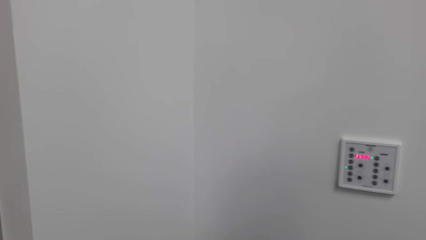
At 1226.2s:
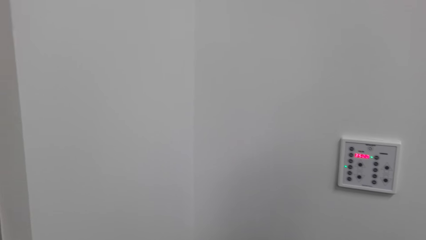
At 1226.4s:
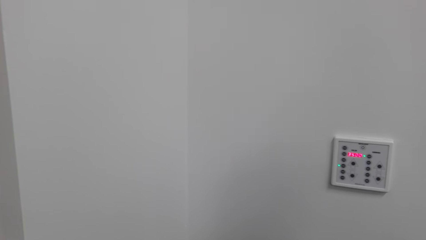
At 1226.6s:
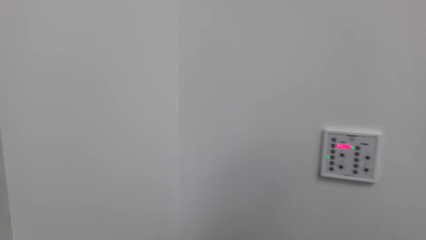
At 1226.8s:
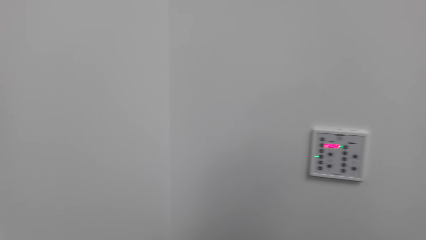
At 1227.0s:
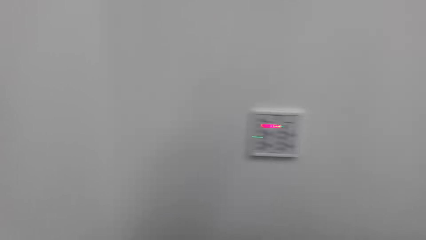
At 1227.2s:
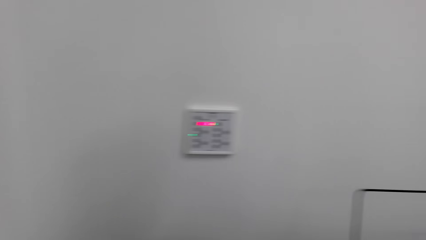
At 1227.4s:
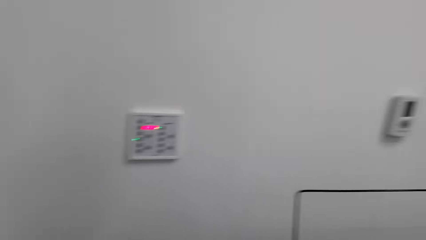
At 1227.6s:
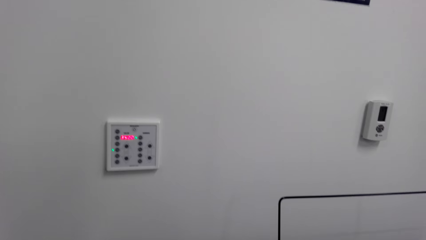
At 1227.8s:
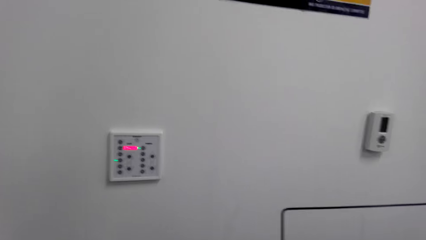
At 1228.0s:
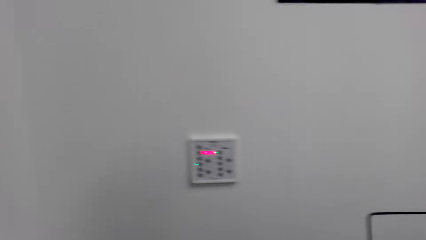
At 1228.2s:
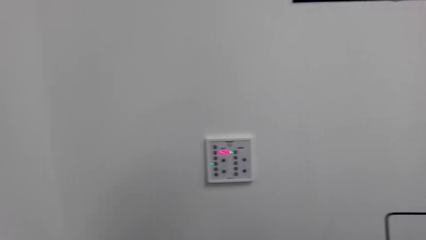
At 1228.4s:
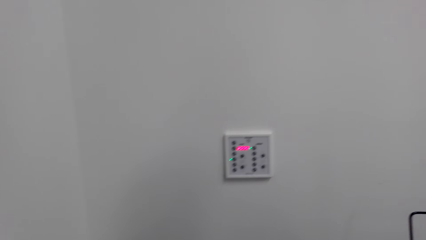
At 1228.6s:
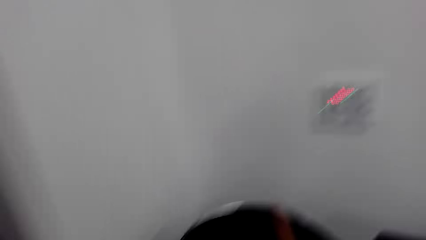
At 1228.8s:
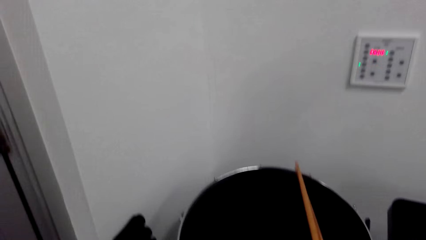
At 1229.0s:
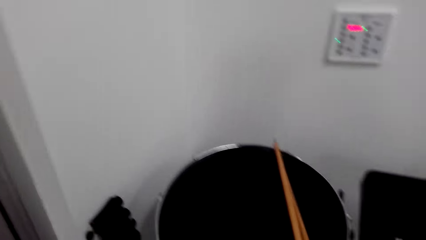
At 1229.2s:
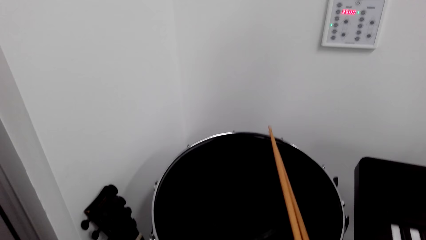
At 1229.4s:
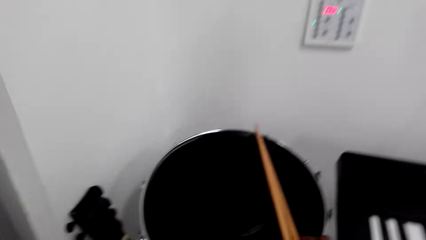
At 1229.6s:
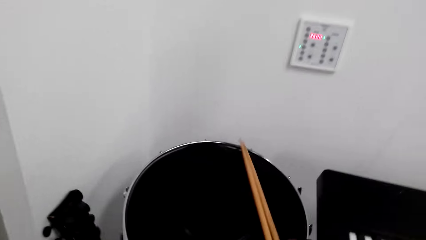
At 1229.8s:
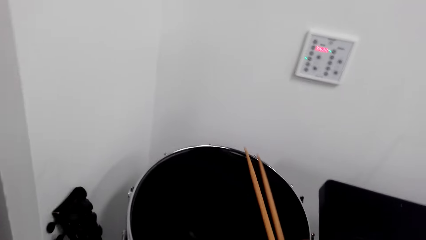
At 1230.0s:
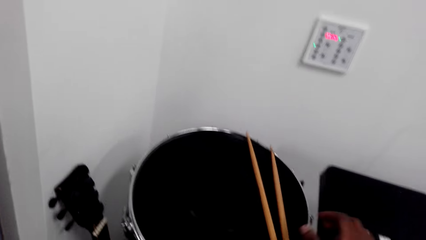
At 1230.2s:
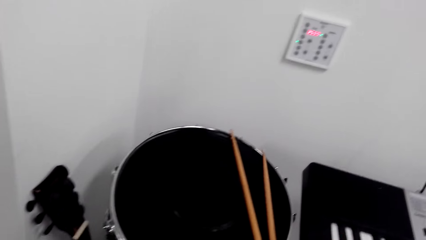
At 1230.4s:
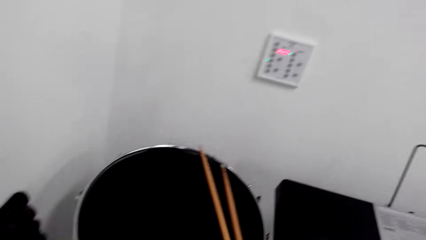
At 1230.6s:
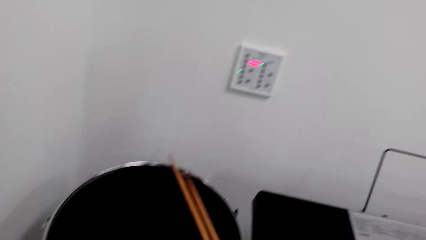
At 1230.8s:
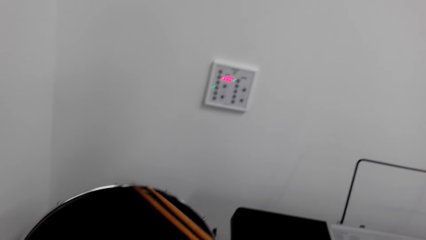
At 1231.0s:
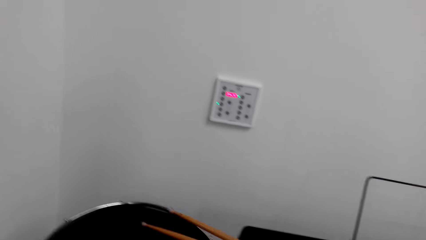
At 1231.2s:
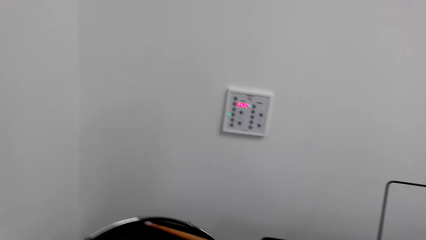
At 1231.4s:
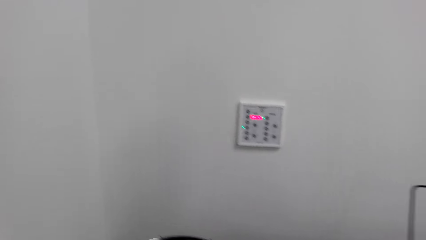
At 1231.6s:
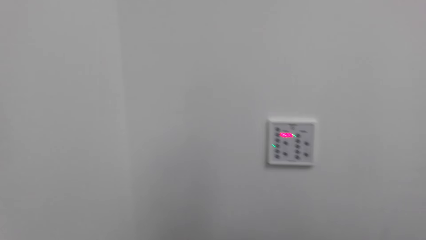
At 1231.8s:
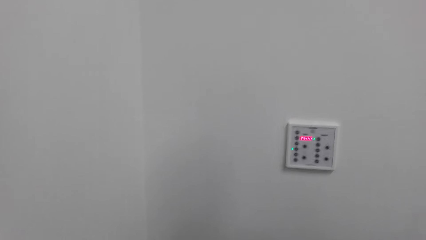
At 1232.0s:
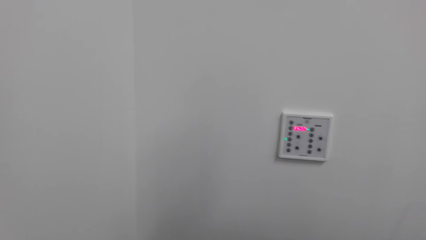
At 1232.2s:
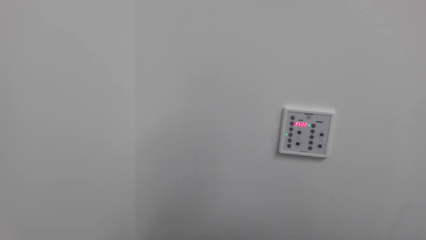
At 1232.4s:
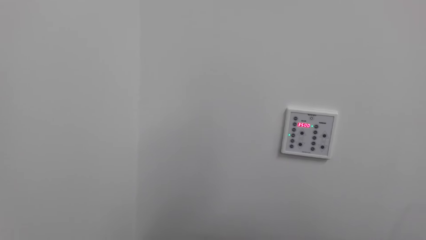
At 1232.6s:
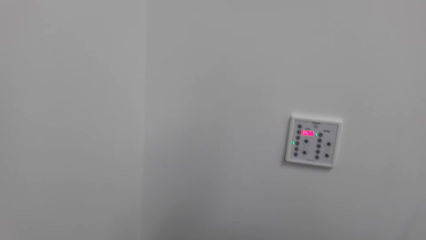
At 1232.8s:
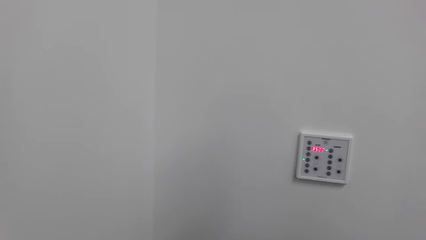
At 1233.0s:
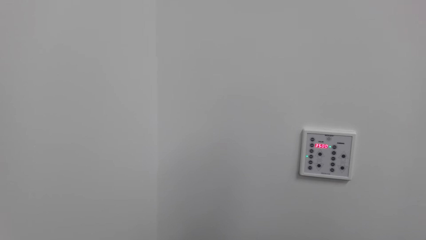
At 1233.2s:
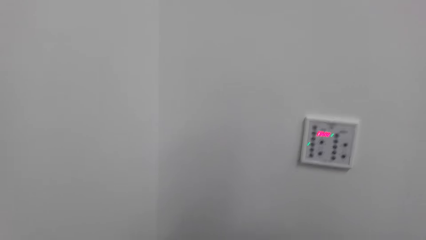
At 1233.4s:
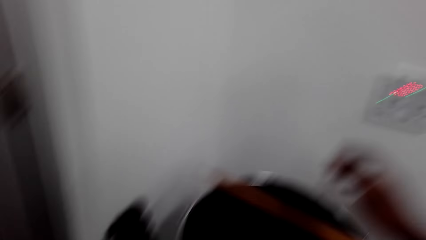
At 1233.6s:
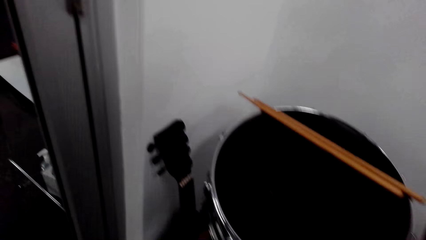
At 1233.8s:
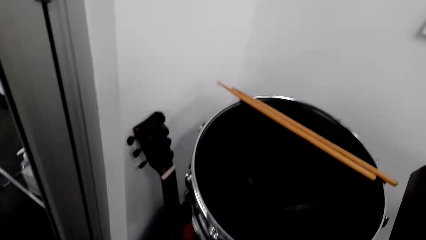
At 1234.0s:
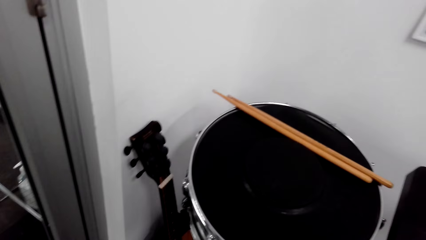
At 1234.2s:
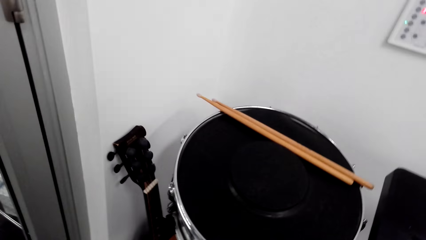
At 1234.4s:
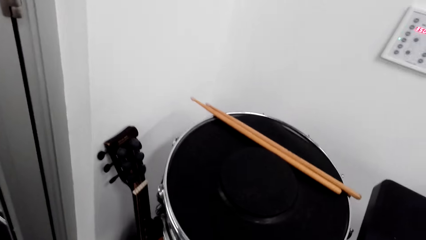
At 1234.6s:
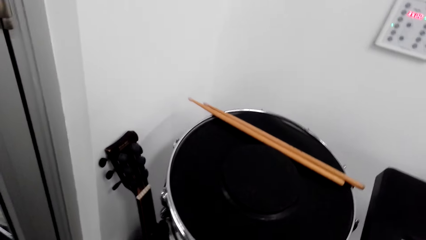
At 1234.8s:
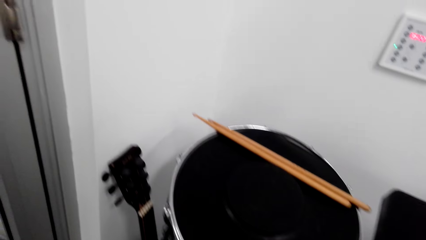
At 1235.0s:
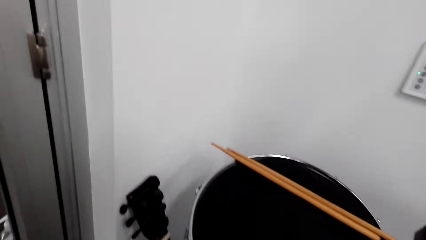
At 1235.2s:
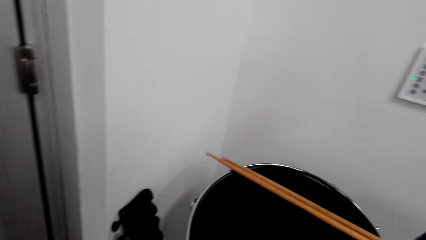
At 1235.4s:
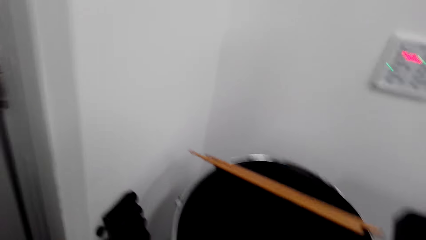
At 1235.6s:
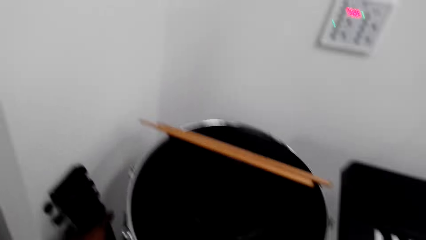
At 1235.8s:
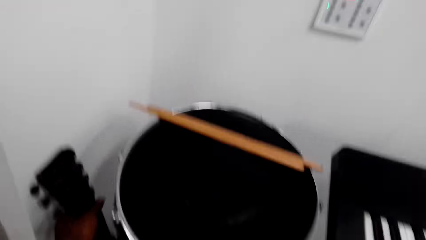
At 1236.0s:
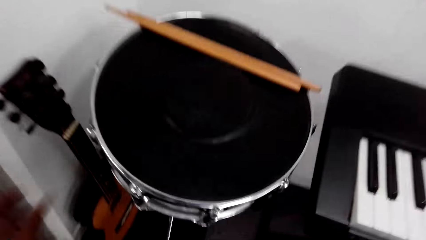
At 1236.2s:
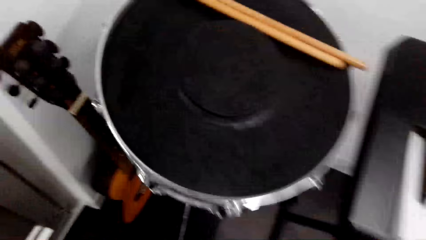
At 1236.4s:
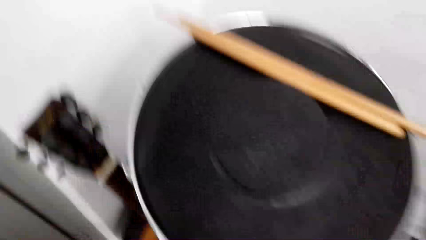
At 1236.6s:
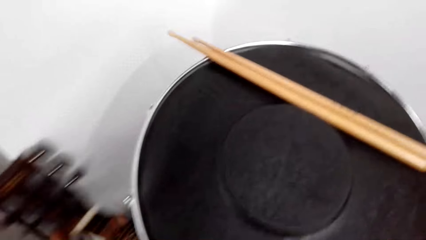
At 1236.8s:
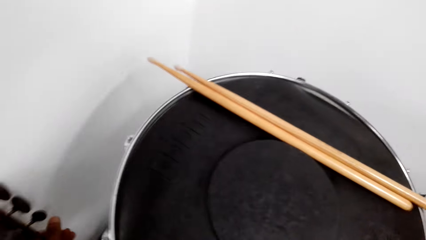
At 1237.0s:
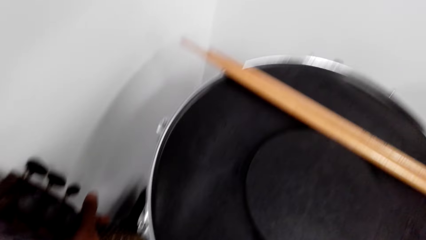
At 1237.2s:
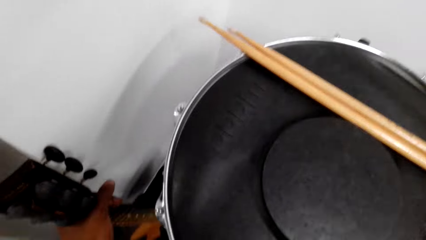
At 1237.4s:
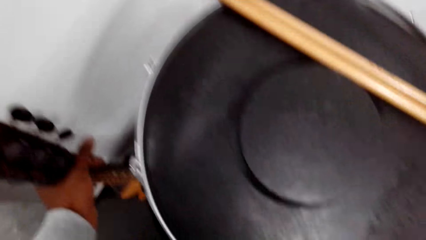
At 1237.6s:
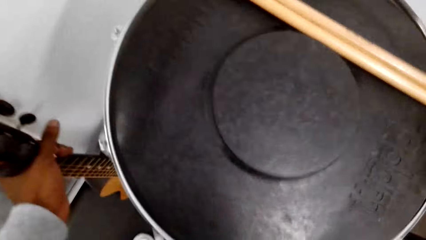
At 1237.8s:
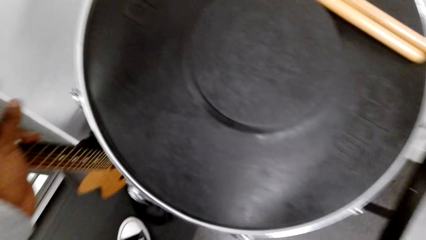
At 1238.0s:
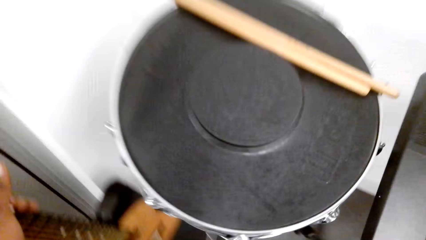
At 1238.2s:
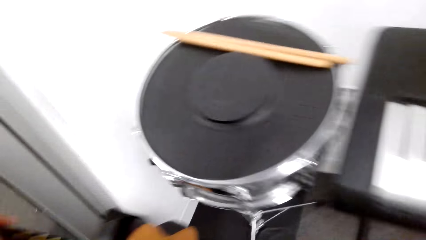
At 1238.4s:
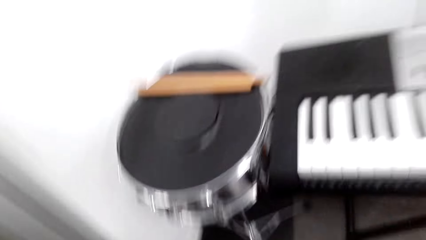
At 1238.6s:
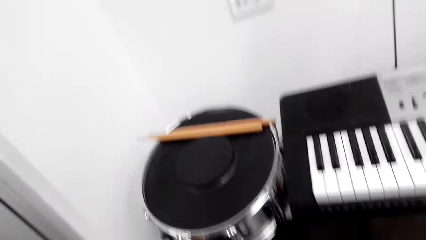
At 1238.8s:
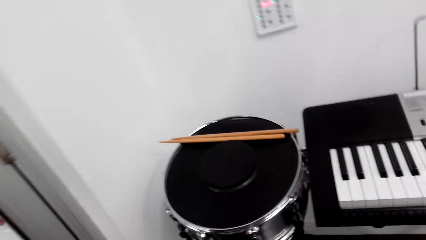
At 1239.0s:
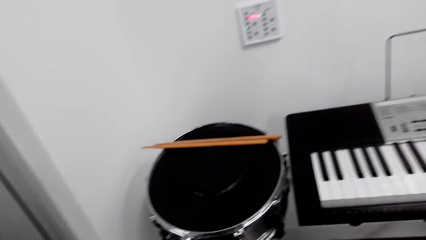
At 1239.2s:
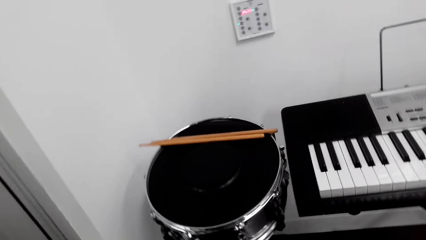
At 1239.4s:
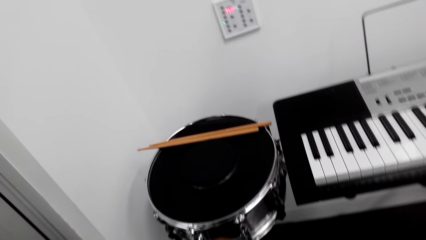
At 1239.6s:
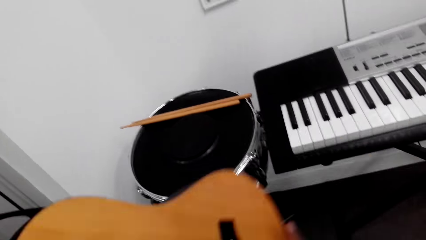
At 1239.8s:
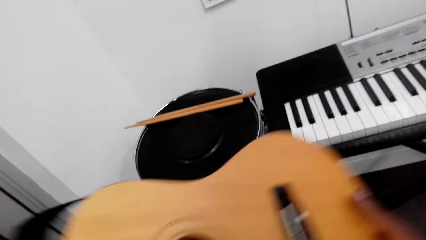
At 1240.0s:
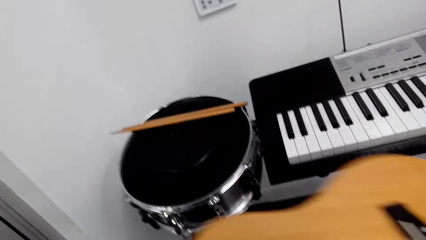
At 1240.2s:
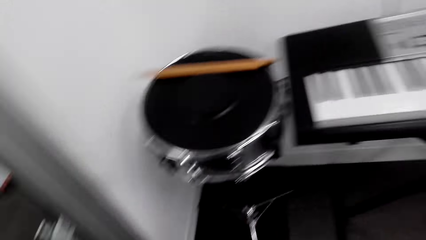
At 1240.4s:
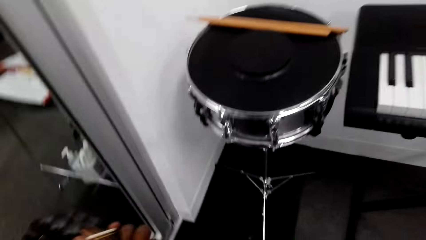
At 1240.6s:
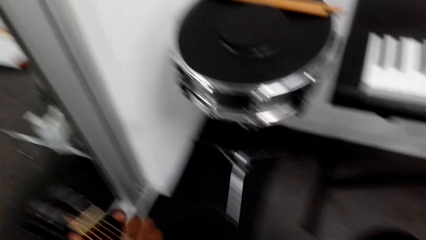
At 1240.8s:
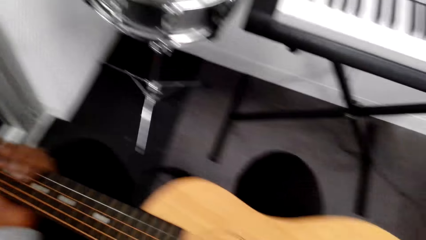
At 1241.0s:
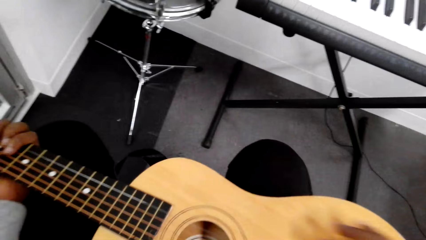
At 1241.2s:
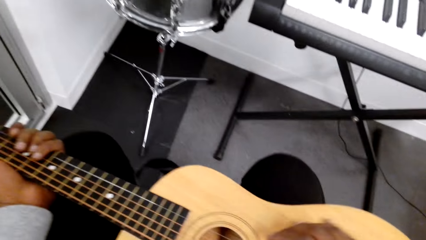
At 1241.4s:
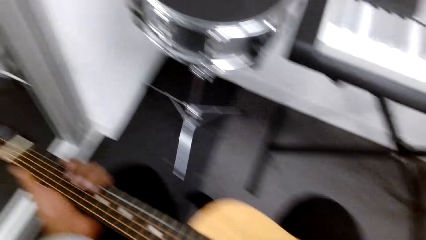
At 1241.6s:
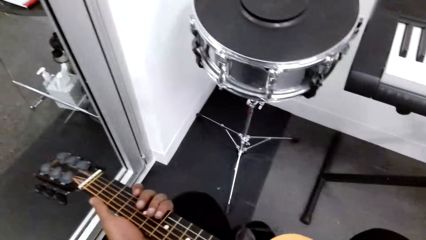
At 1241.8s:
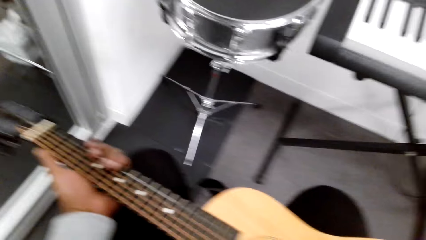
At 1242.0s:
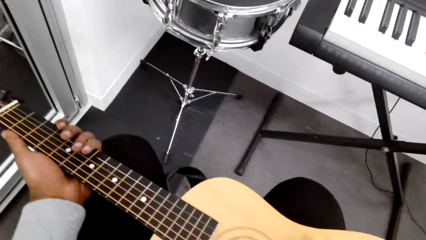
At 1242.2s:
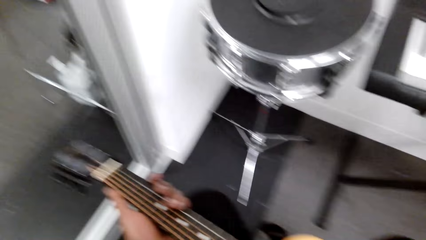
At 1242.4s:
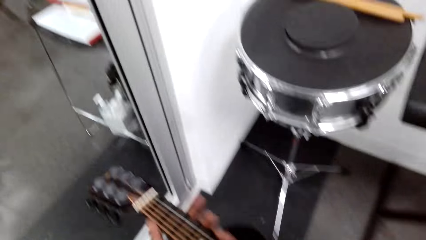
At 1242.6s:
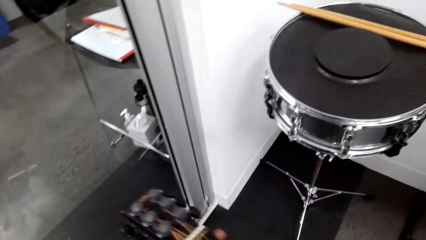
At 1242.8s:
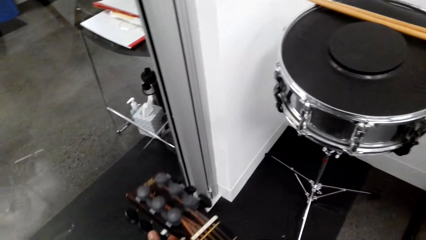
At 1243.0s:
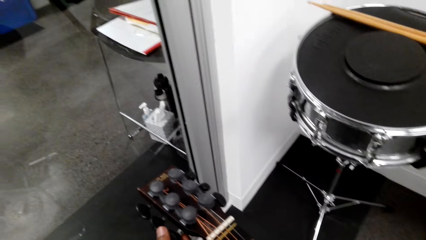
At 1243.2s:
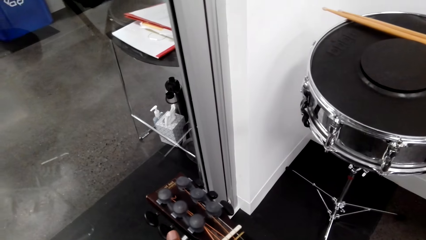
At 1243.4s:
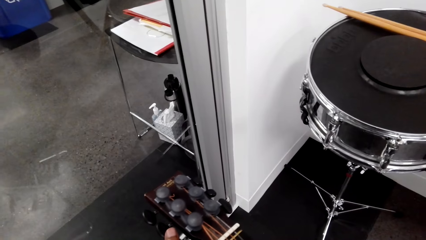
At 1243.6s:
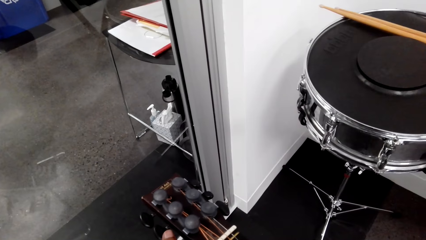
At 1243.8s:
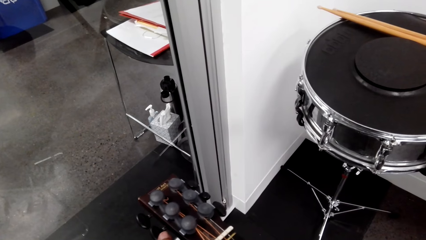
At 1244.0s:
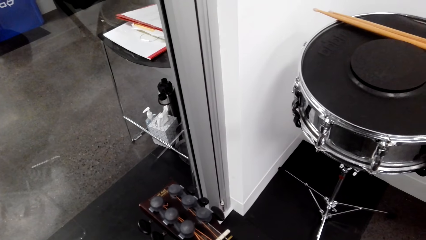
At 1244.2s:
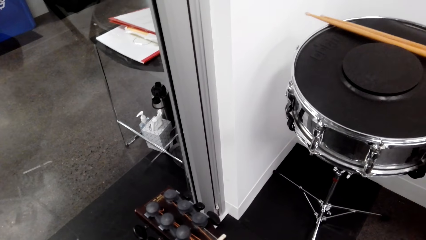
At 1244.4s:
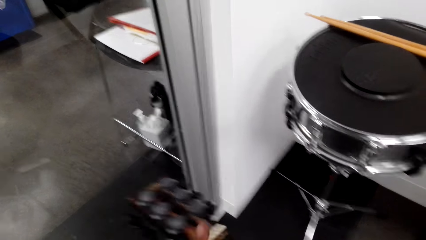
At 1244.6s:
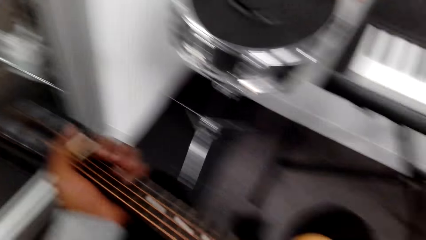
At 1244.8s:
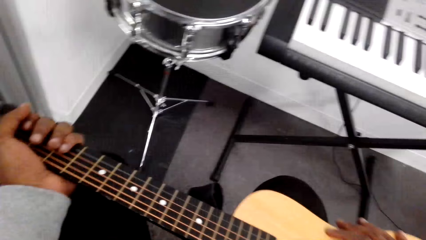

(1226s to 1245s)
The camera wearer puts down the drum sticks. She picks up the drum sticks. She puts down the drum sticks. She takes the guitar. She plays the guitar. She puts the guitar on her lap.
